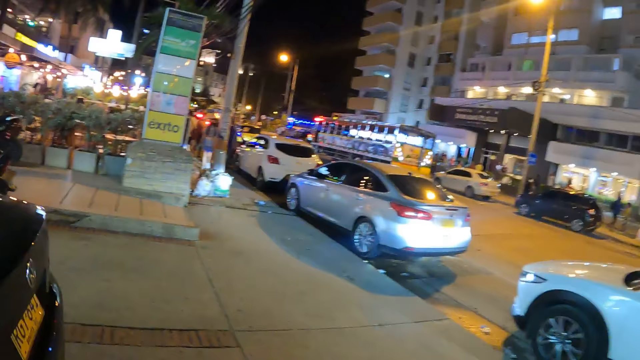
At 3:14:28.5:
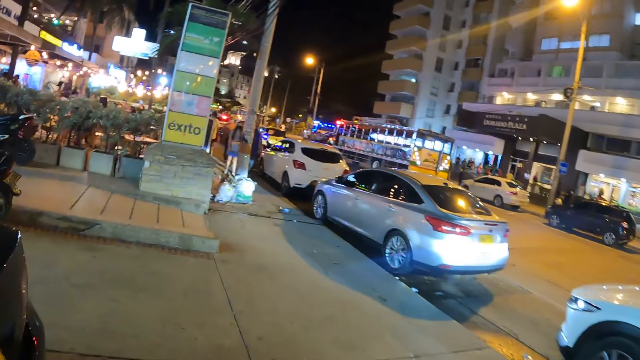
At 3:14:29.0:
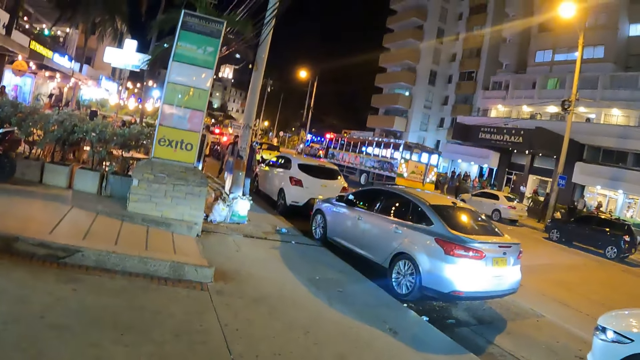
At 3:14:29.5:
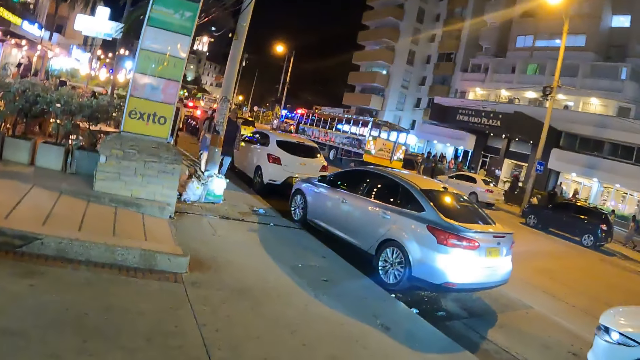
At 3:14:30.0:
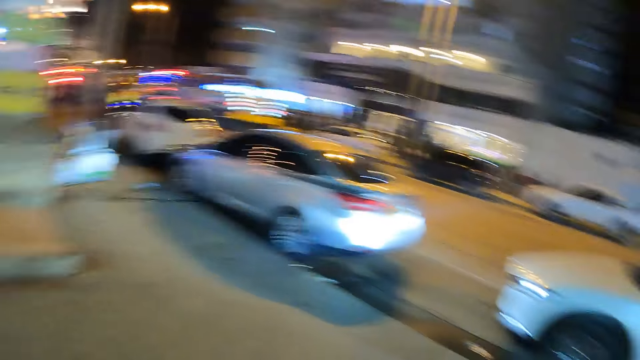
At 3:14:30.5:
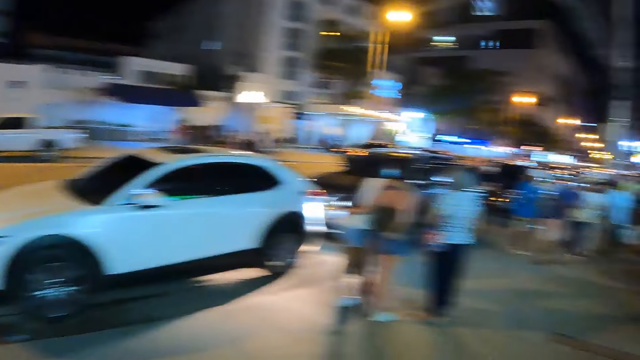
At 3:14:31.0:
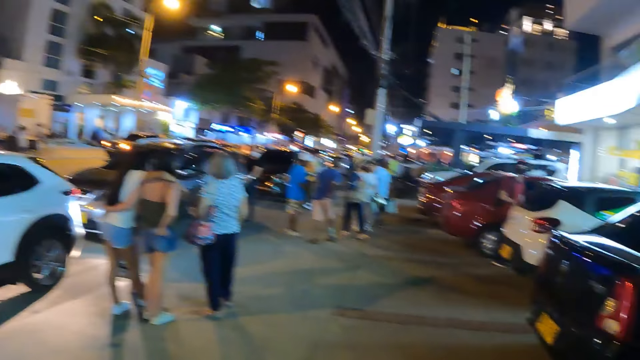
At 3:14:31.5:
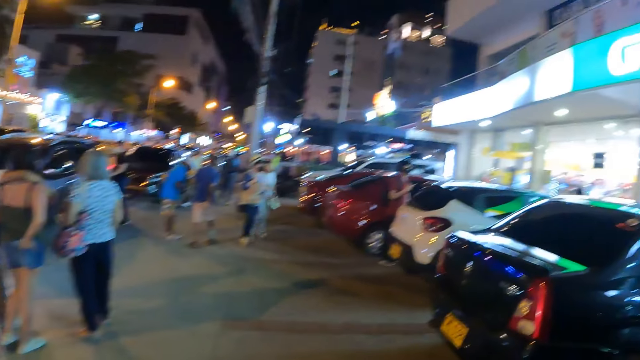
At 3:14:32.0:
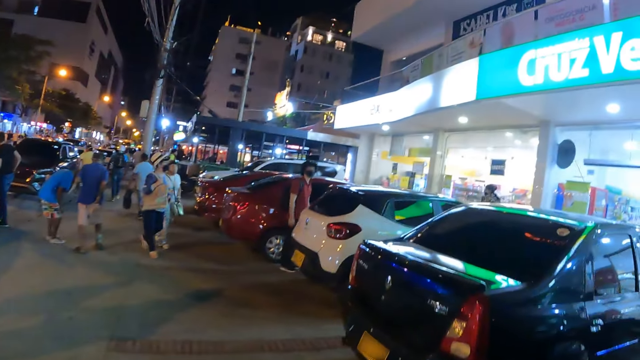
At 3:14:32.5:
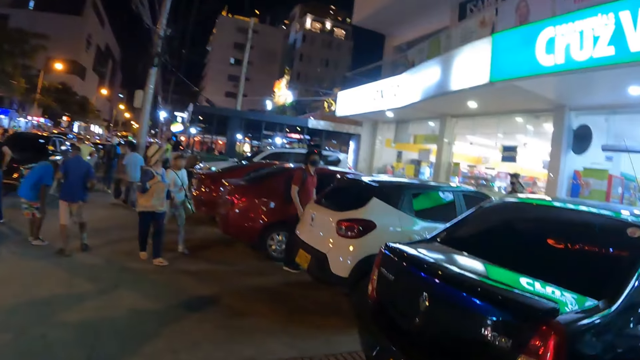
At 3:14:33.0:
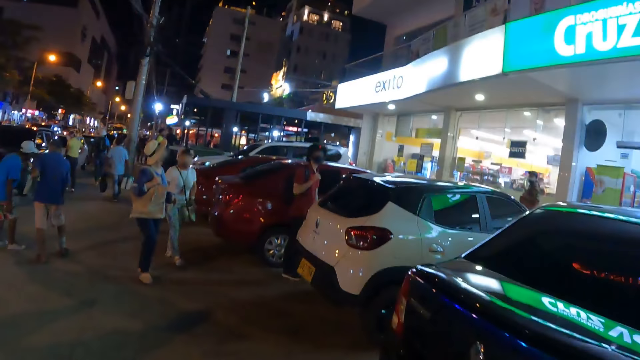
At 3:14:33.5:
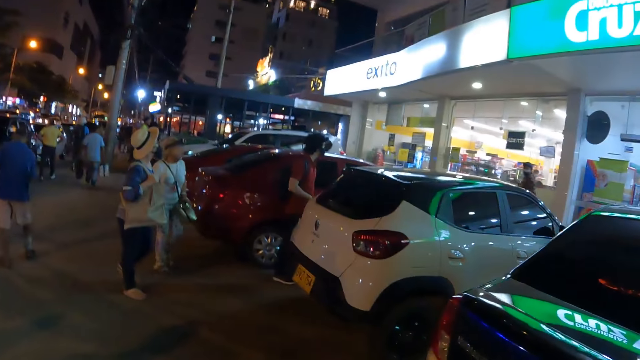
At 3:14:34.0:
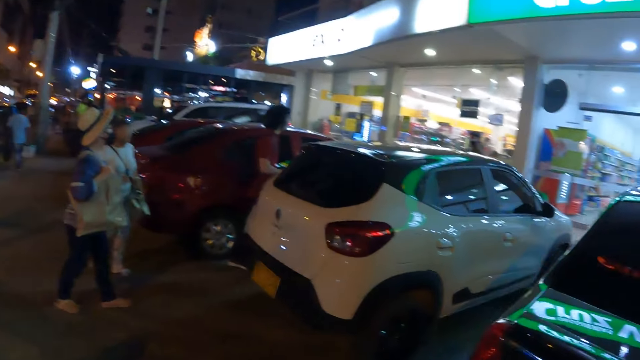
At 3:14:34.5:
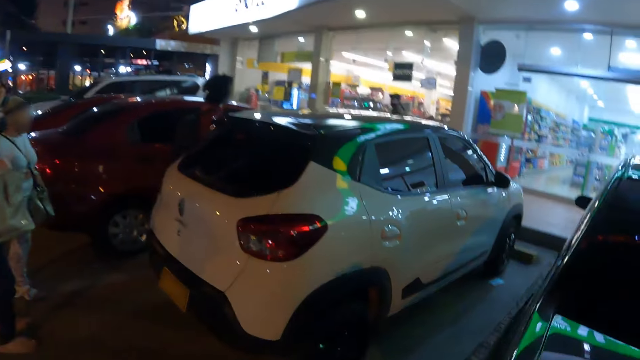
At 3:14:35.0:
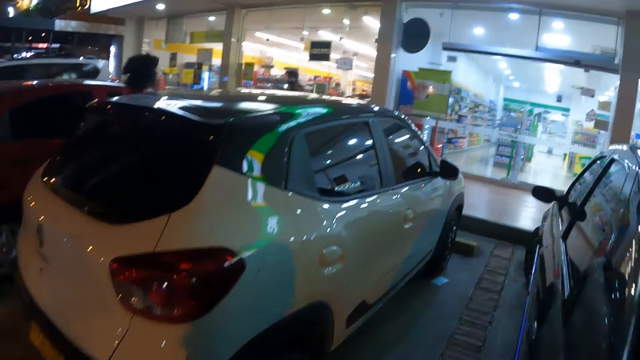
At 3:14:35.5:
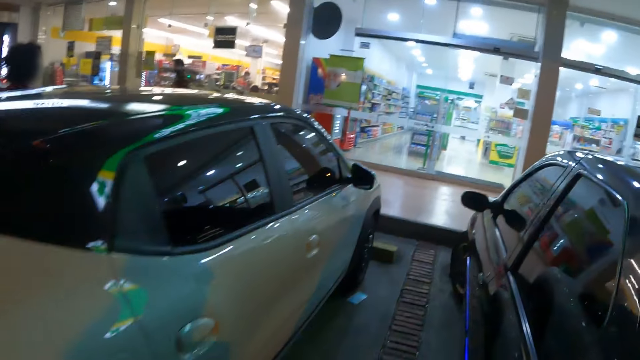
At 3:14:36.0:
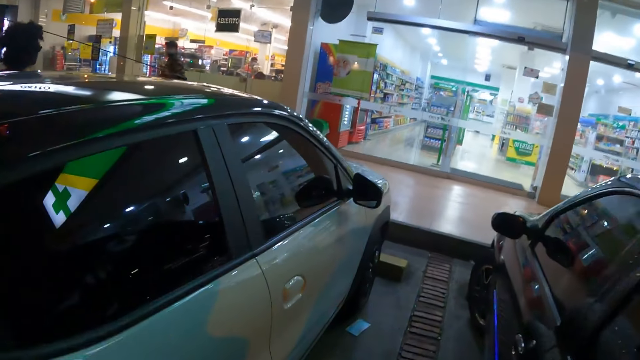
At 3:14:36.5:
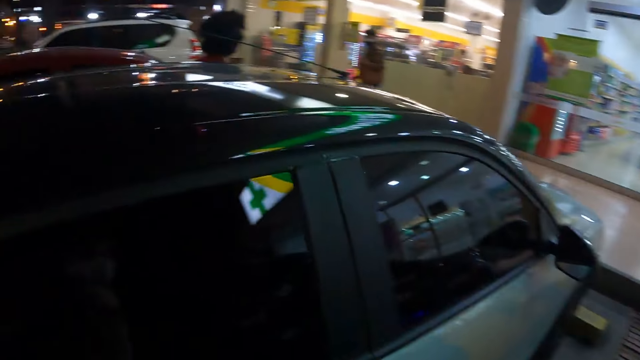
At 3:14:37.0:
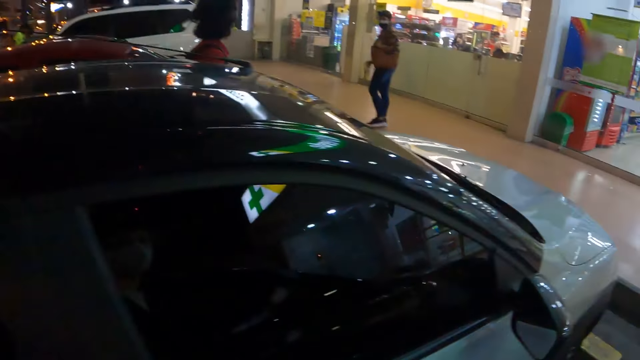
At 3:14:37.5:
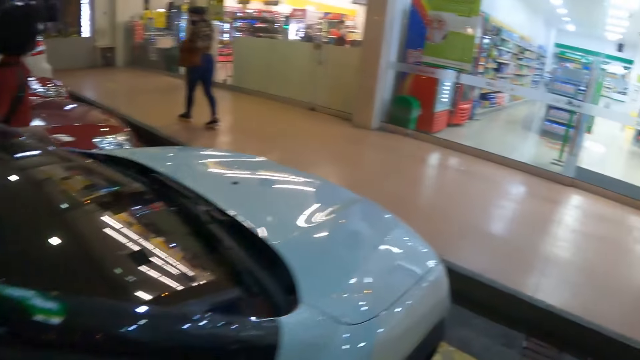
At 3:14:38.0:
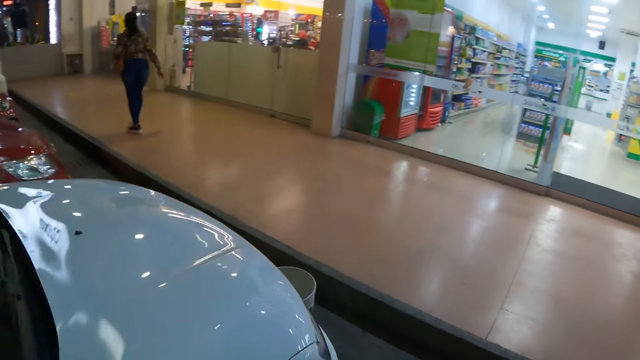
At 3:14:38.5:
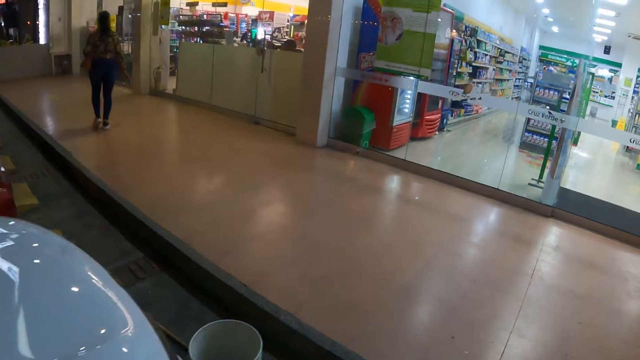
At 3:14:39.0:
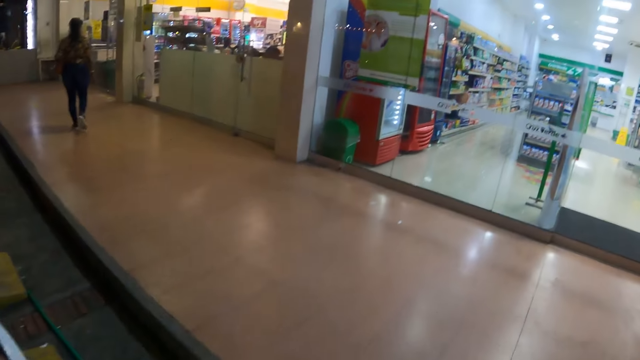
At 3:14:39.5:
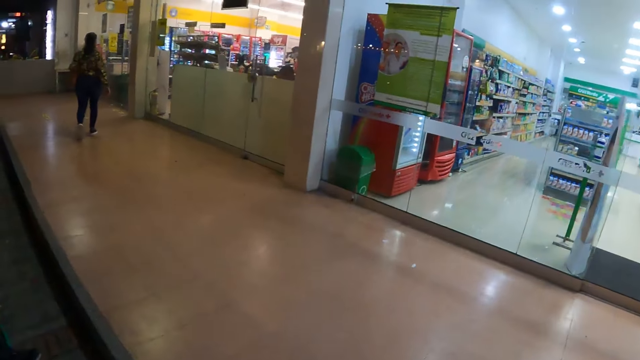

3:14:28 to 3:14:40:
A person interacts with the camera wearer. The camera wearer turns back towards the person. The person walks towards a supermarket's verandah. The camera wearer moves towards the supermarket's verandah.

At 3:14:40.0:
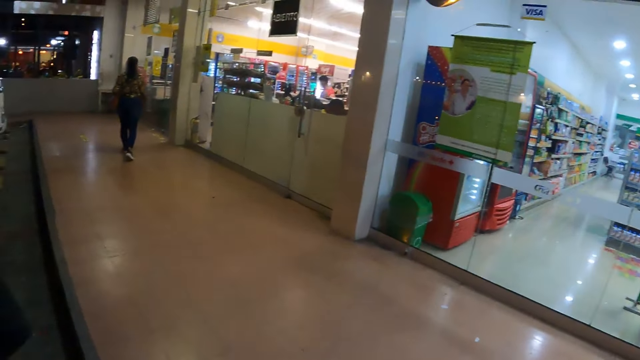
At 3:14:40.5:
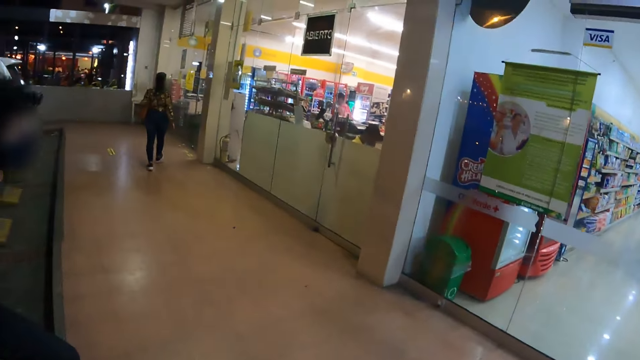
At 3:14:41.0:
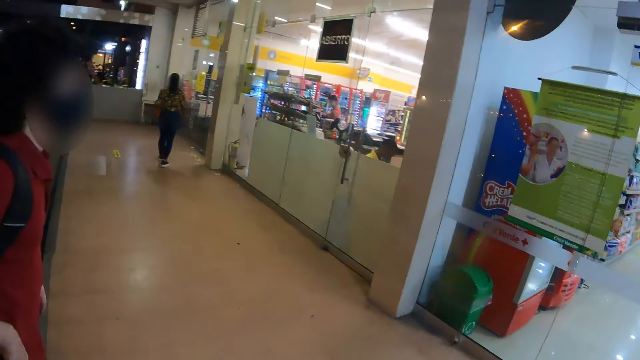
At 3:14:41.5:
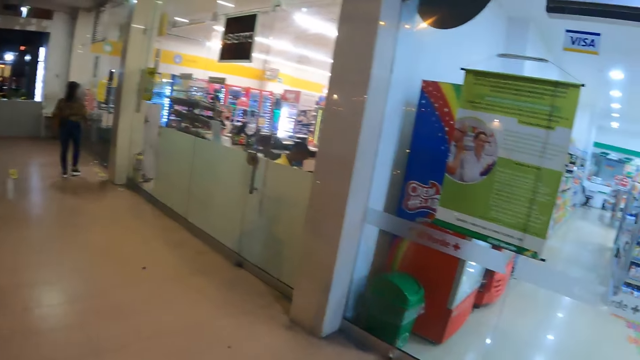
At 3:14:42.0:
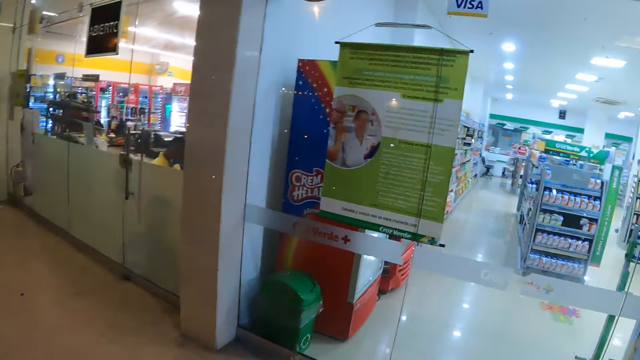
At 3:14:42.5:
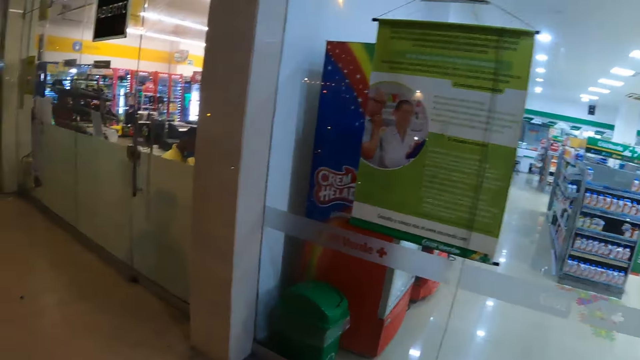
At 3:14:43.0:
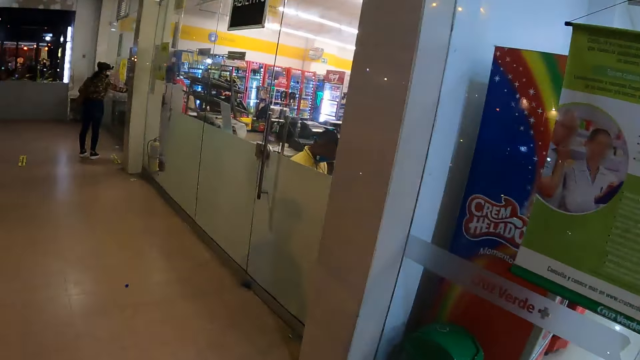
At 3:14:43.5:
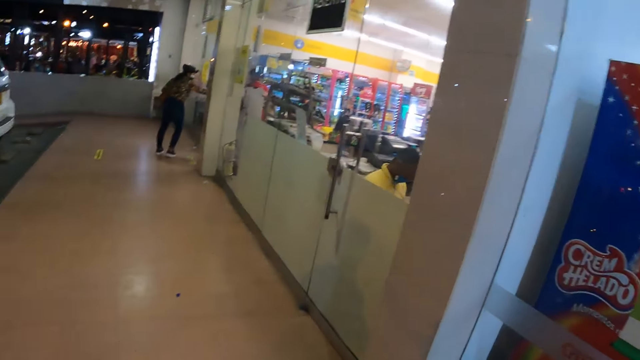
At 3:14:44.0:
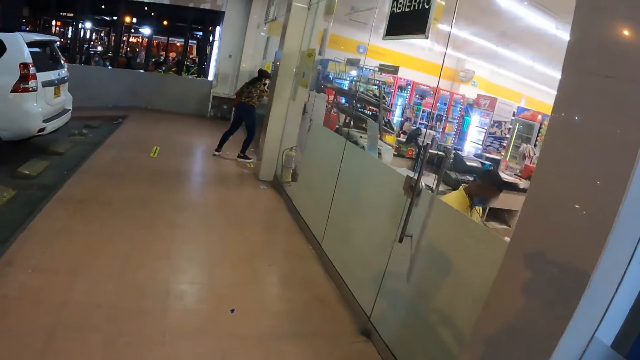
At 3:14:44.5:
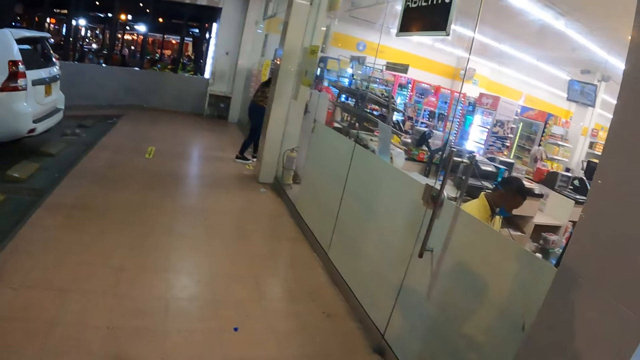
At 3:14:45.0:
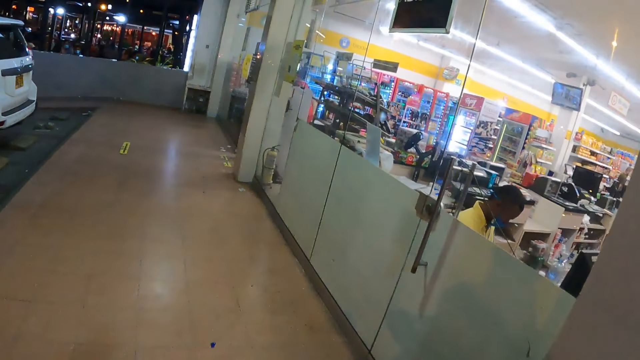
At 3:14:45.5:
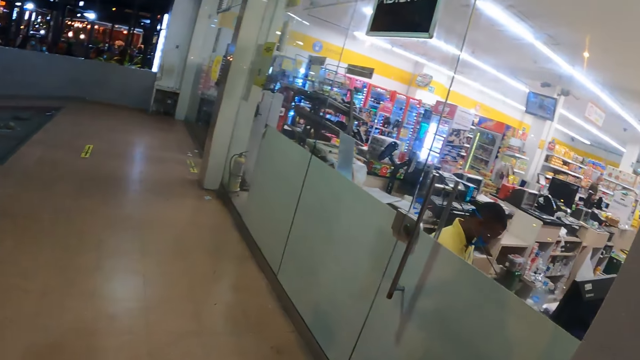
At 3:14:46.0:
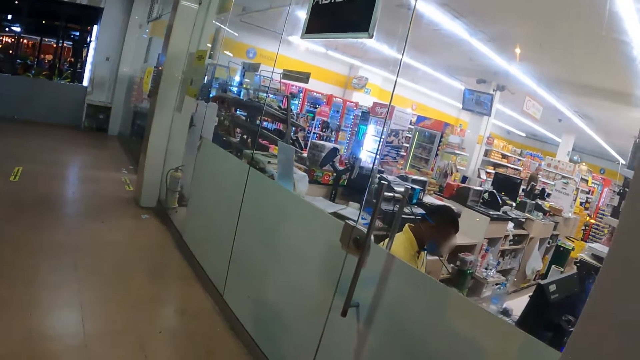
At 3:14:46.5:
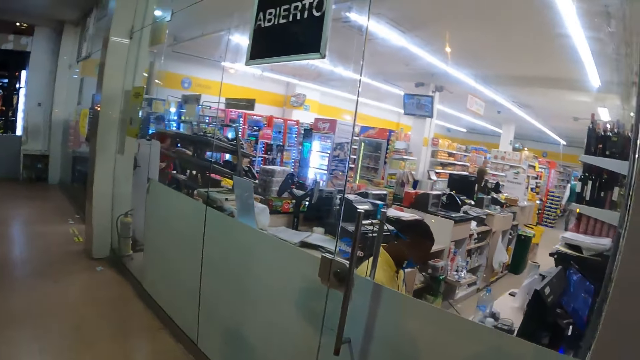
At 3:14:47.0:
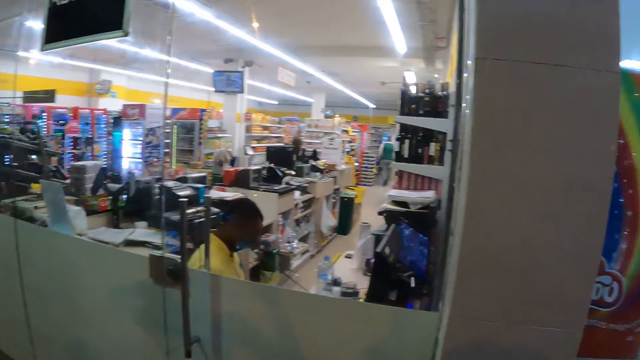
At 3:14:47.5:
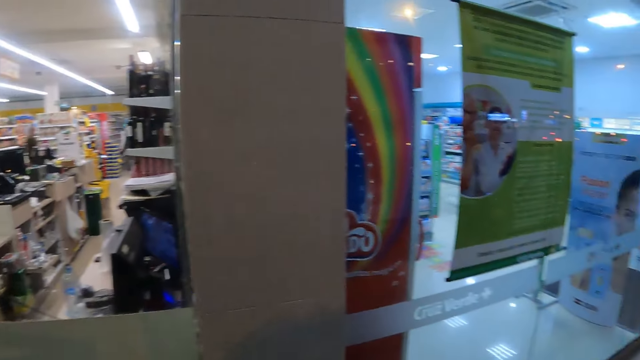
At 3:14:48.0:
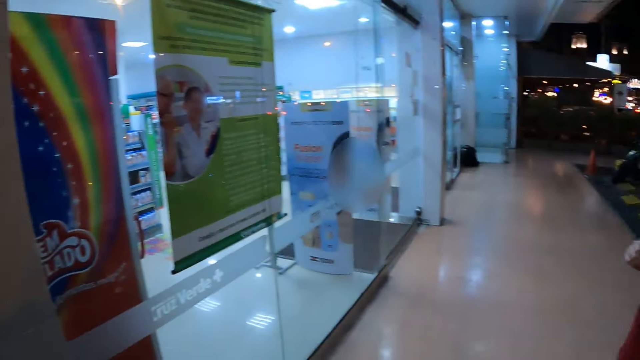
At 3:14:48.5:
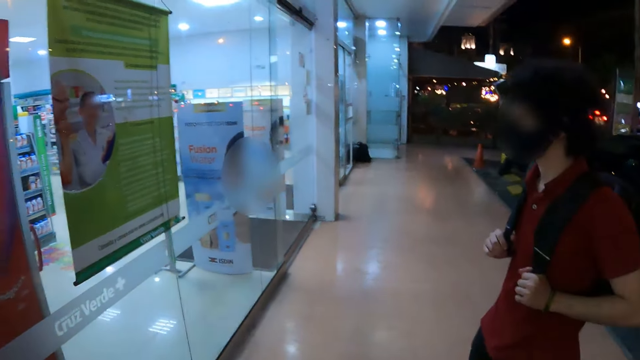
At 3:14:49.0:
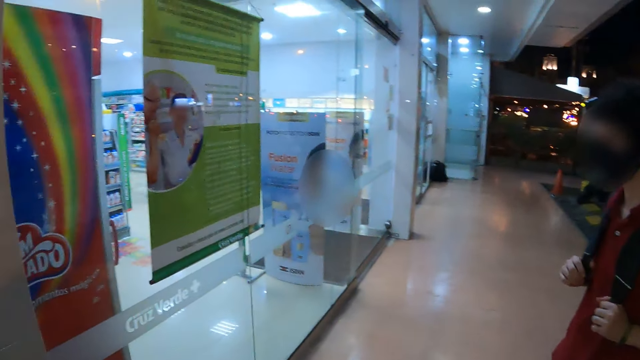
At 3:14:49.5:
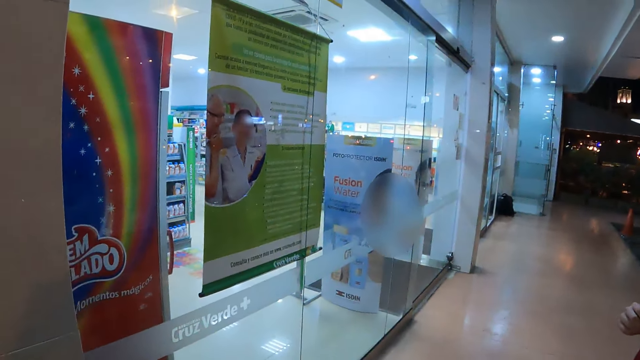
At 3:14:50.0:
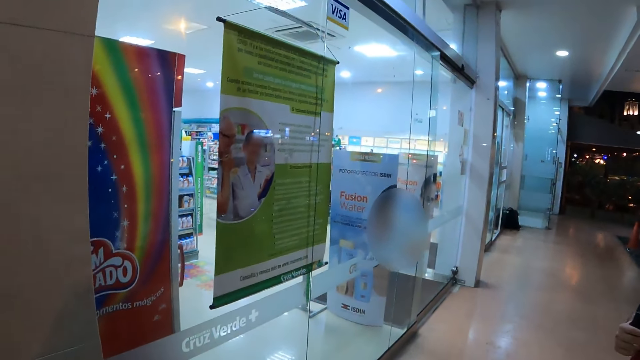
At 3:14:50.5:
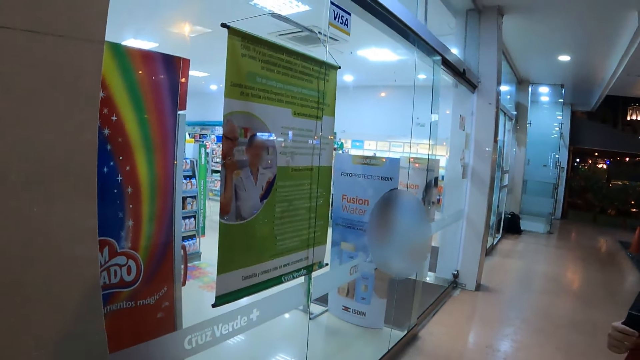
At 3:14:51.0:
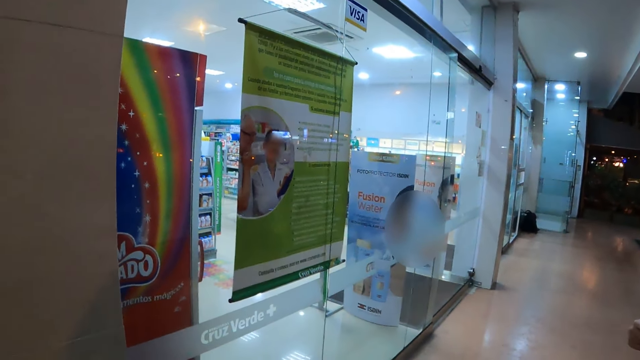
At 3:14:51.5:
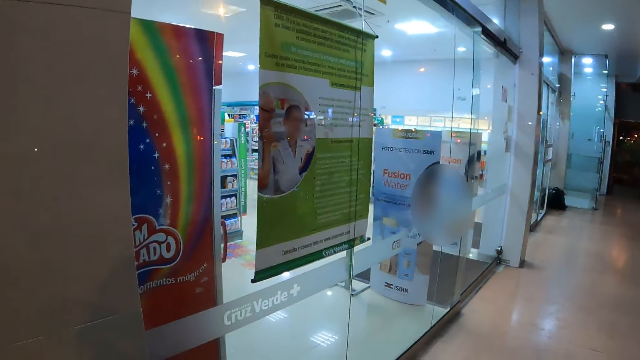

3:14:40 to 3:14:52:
The camera wearer looks around in a supermarket through a window. They look around.
